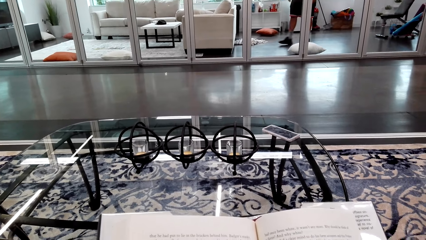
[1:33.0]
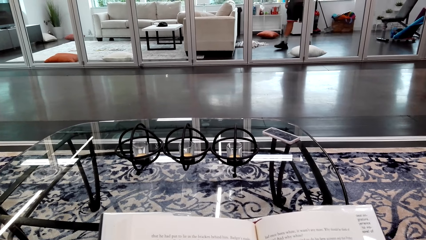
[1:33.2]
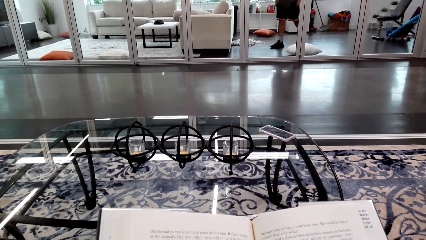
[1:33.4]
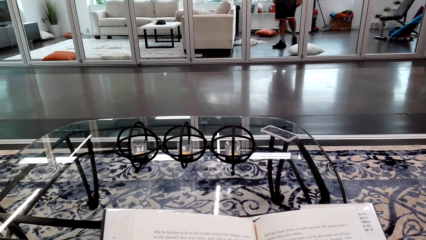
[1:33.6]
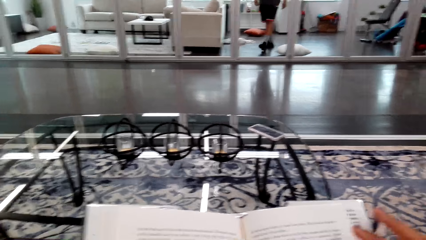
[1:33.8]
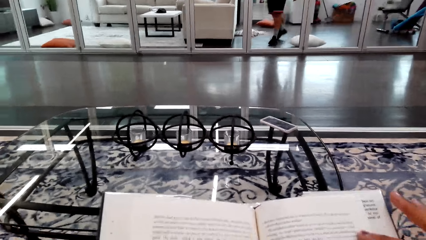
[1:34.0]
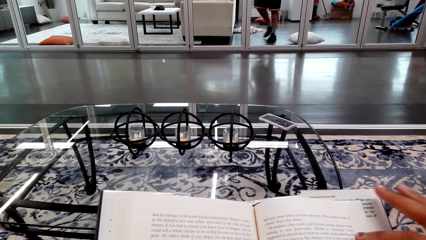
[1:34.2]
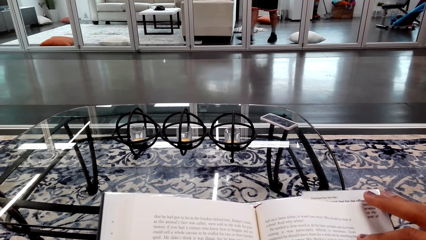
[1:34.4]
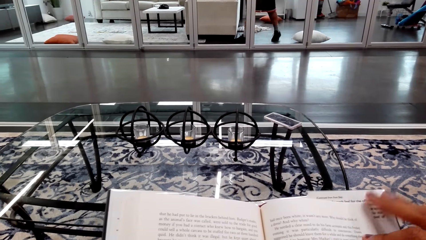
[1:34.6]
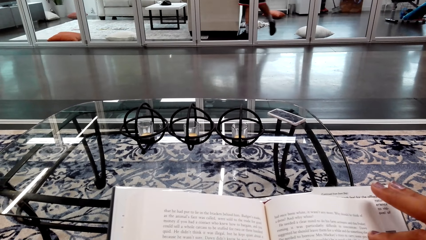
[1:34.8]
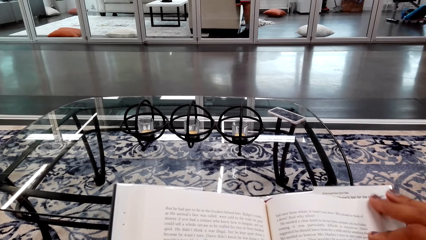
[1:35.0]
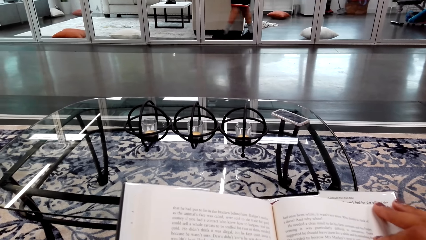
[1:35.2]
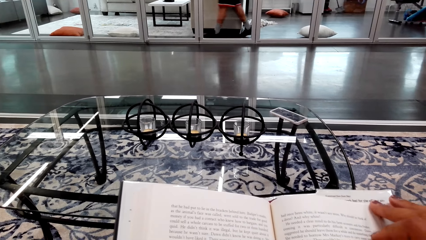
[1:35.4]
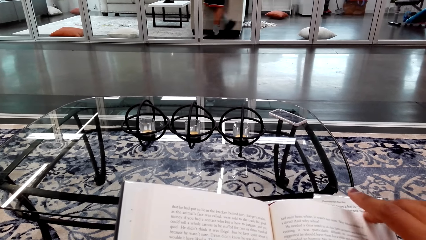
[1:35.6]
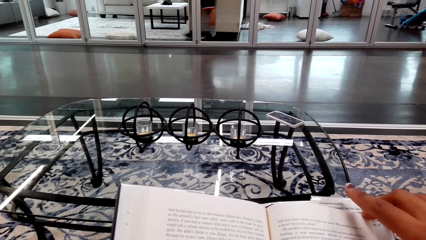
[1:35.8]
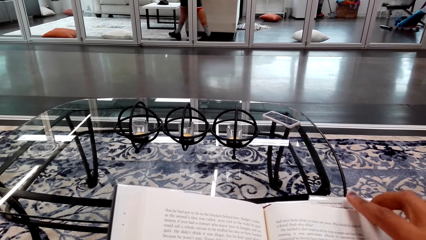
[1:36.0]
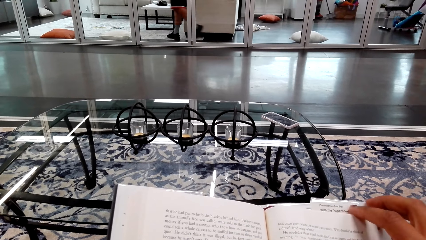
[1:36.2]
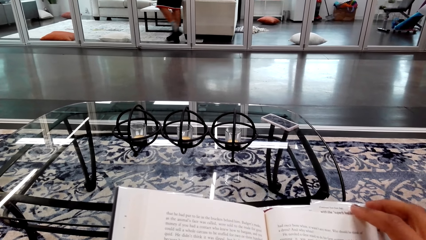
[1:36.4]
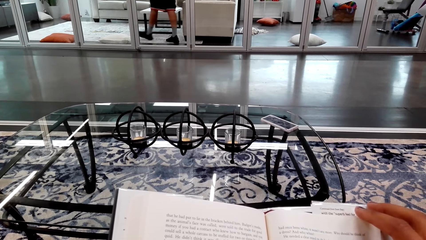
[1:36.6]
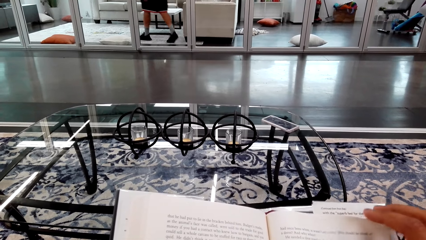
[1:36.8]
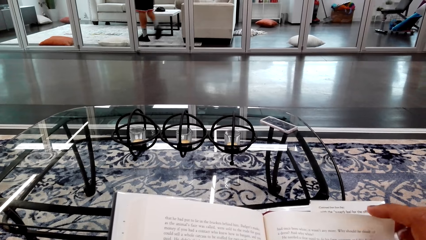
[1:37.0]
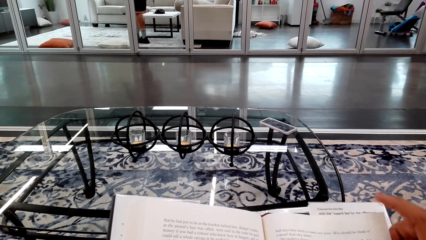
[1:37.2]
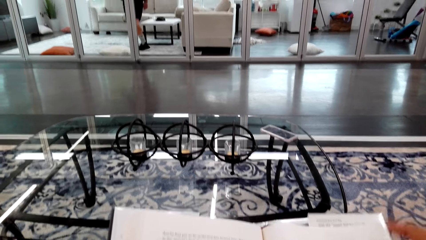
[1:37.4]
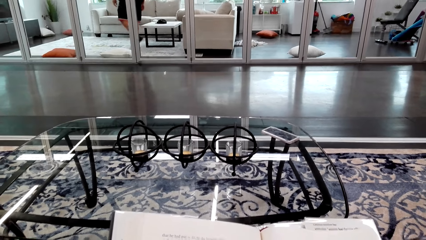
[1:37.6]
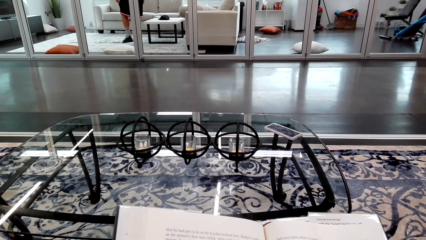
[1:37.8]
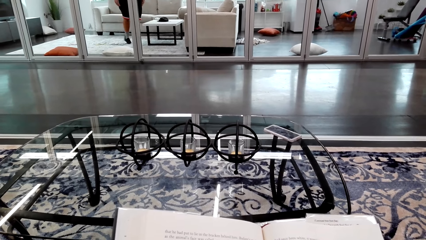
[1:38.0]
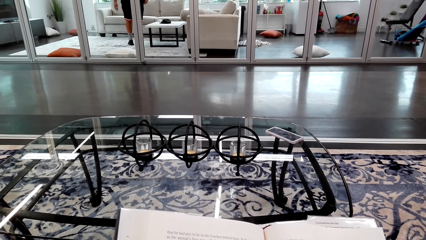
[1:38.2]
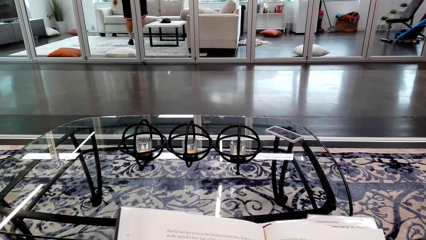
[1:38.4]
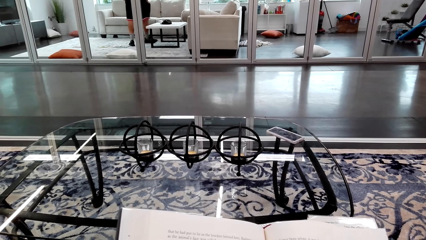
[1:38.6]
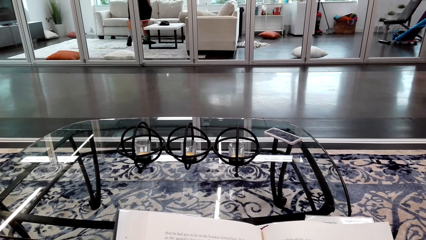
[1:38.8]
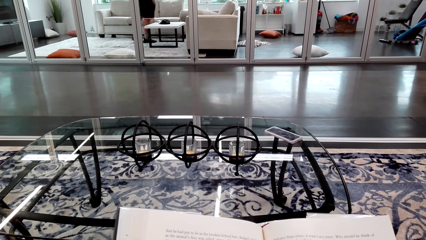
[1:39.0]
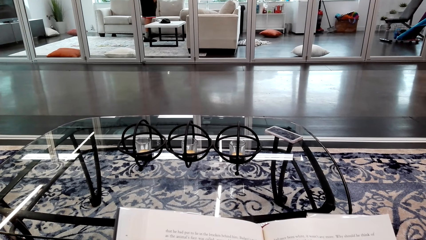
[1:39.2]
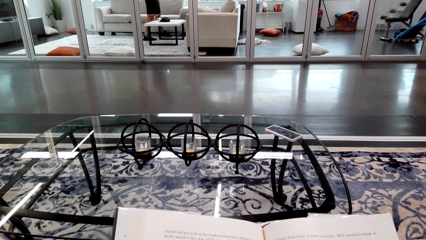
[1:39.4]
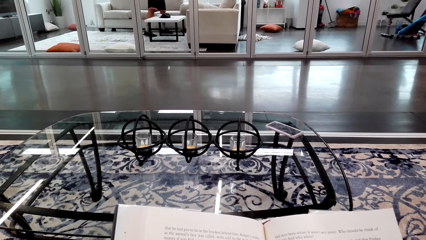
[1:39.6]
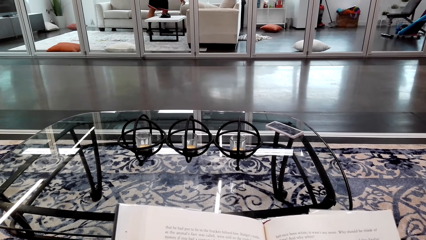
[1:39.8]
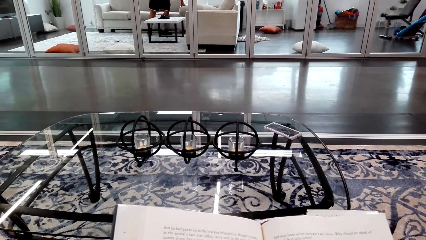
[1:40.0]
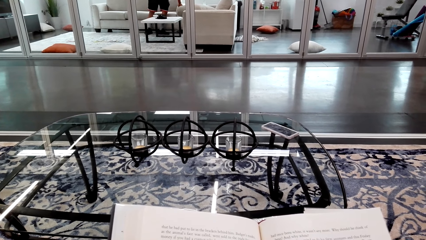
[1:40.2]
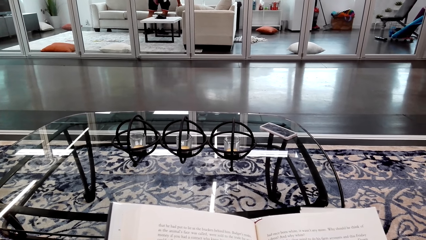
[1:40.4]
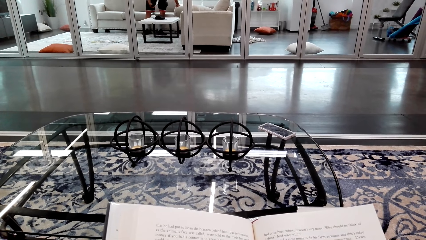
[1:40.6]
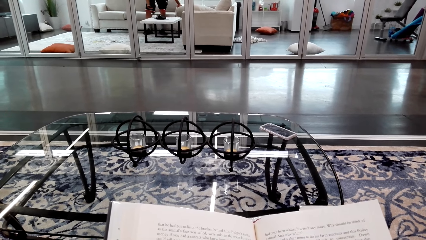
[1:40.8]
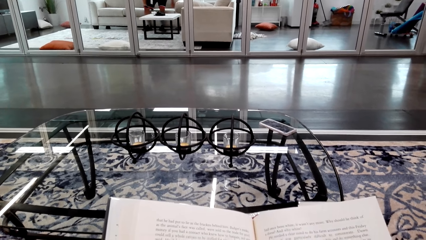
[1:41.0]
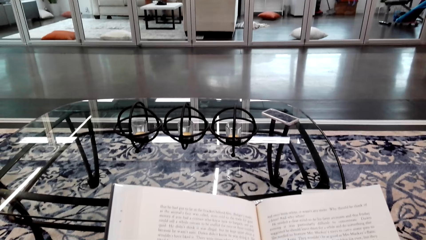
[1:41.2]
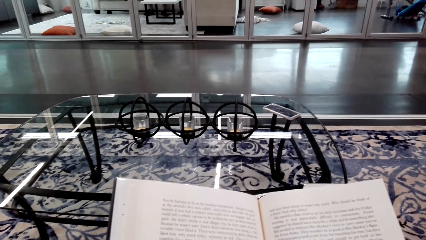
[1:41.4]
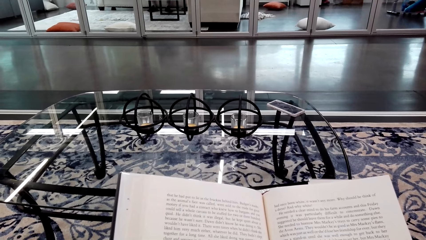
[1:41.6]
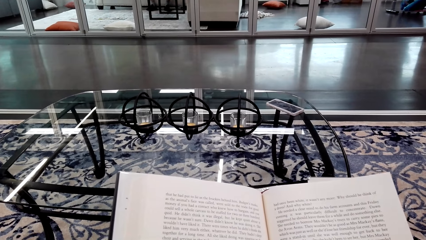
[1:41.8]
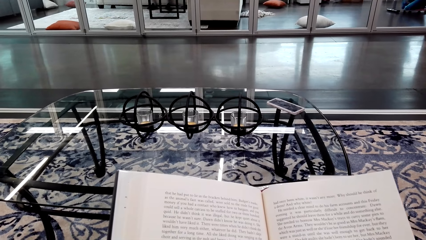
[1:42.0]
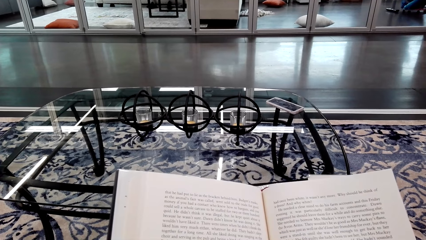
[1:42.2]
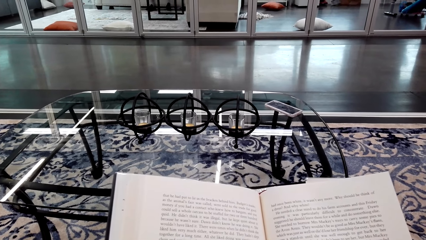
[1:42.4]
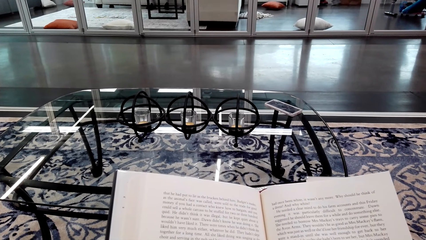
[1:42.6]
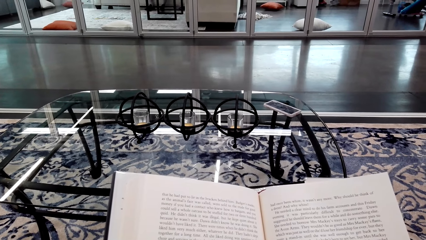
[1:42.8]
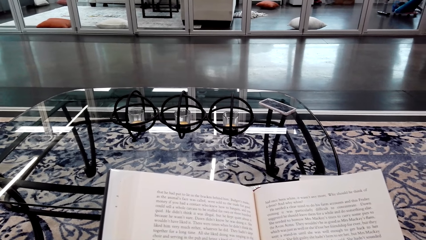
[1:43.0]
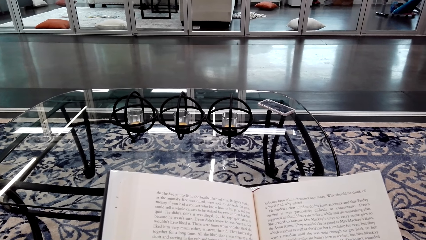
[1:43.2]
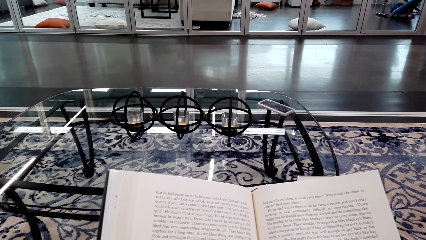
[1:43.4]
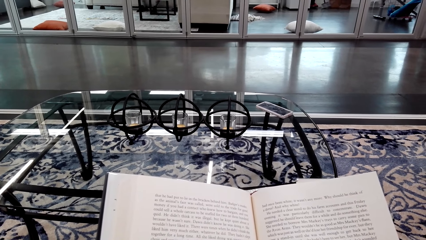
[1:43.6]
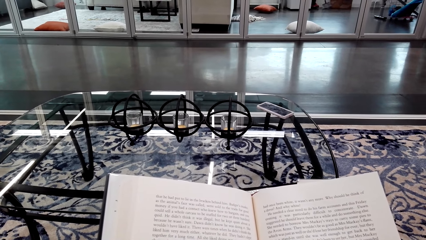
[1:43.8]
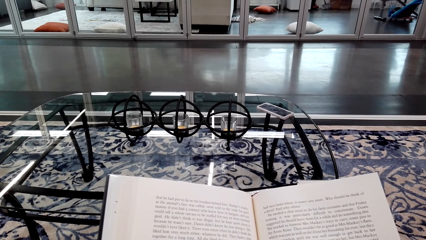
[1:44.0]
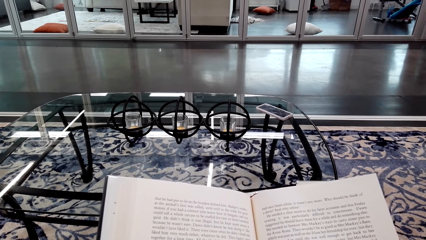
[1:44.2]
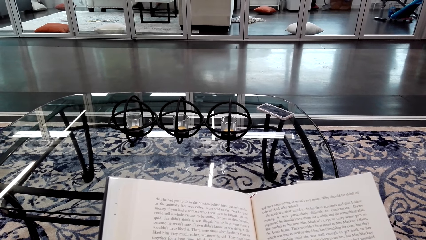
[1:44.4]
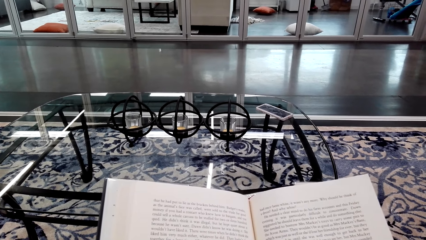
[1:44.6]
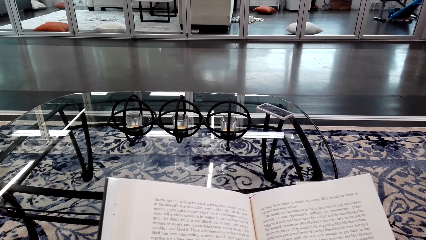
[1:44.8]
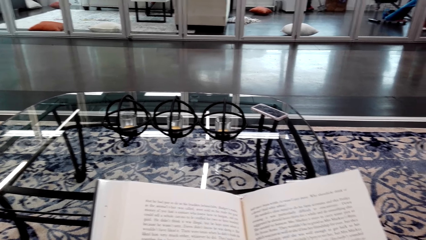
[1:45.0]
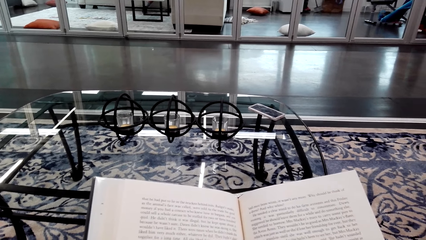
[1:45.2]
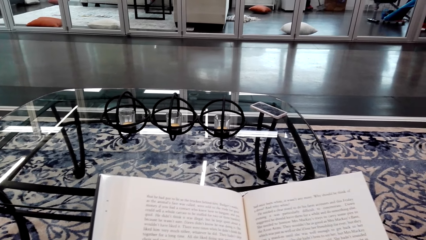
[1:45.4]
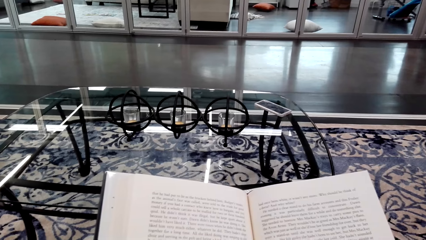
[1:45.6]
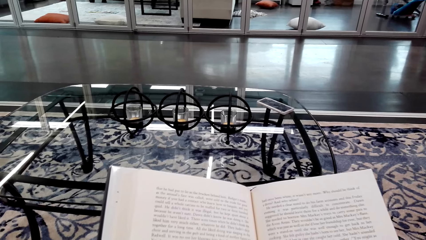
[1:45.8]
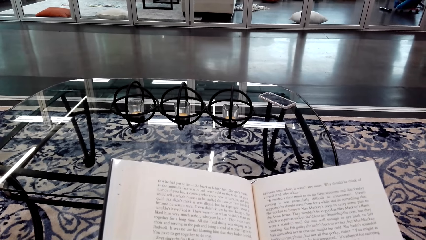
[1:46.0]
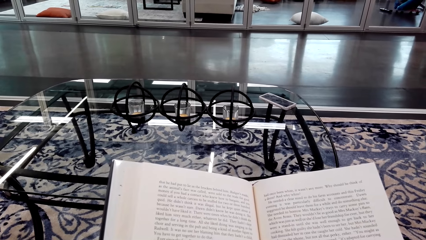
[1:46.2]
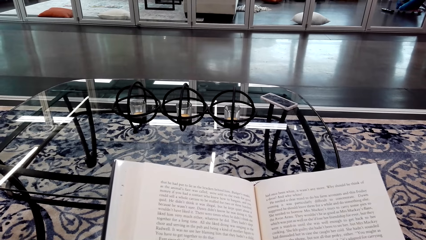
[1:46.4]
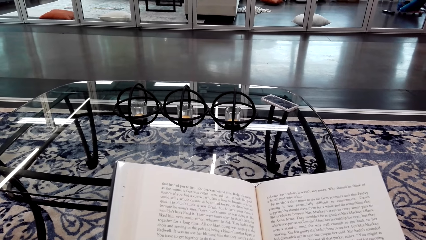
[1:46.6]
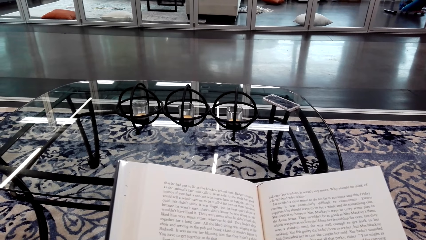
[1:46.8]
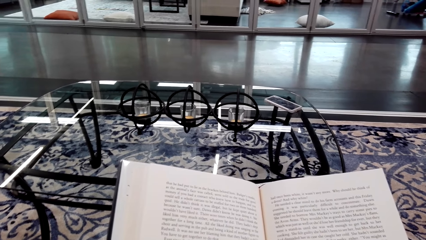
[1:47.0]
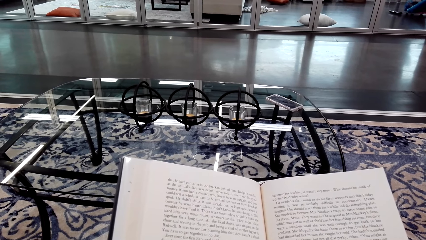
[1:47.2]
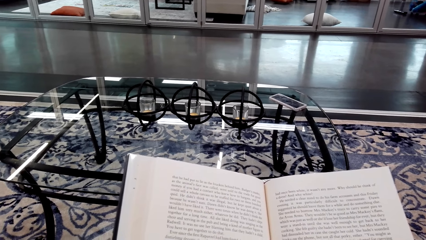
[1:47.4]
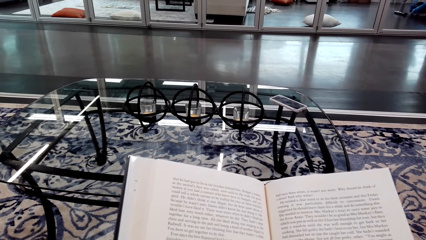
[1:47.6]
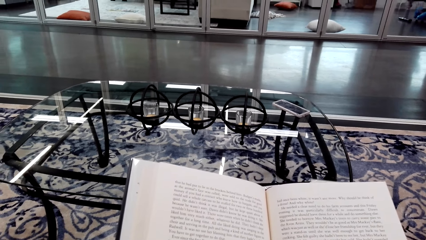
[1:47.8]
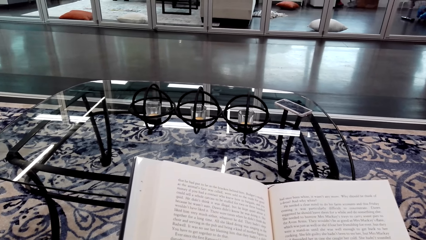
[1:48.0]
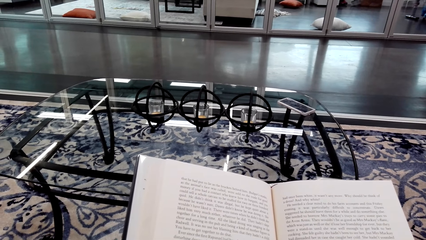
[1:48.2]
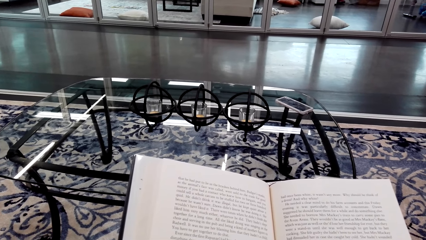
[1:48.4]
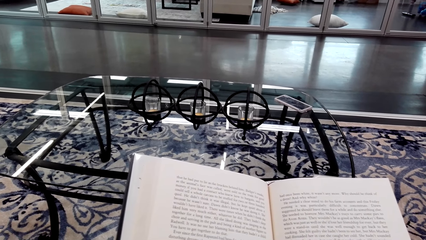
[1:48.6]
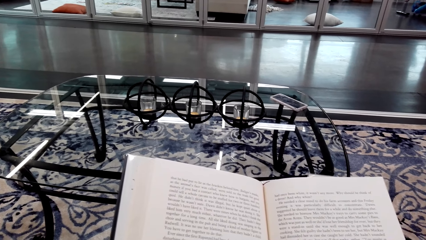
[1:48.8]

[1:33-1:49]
A man sits on the couch. The camera wearer reads the book.
